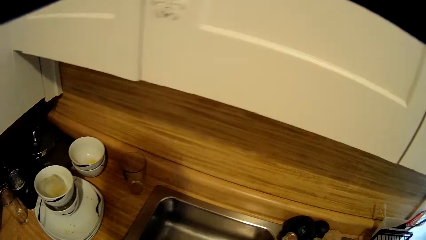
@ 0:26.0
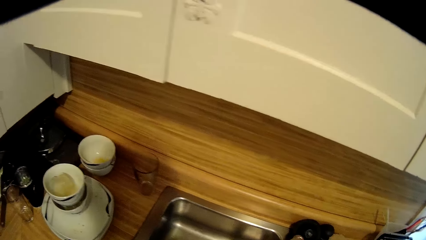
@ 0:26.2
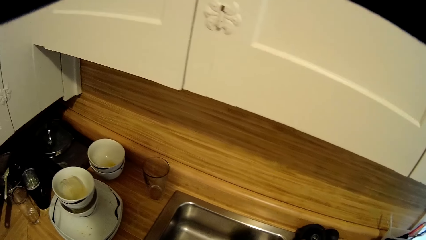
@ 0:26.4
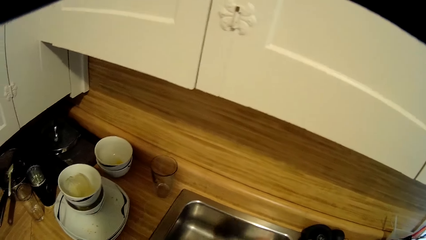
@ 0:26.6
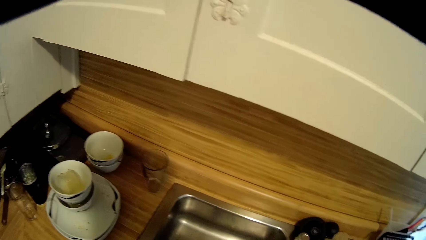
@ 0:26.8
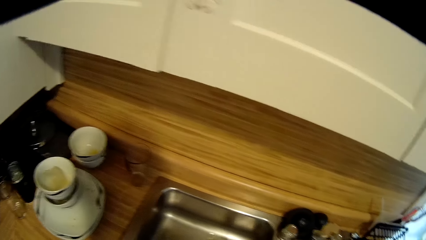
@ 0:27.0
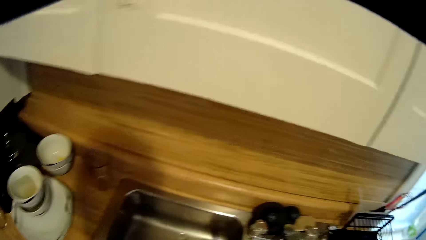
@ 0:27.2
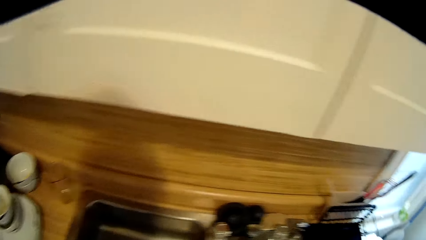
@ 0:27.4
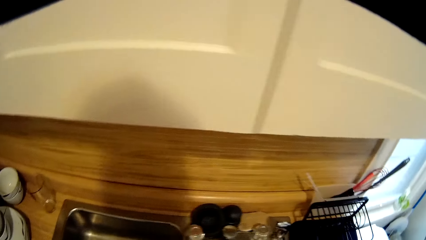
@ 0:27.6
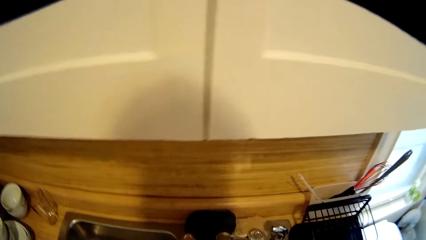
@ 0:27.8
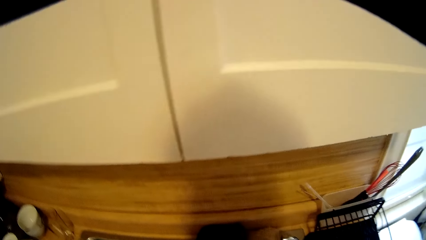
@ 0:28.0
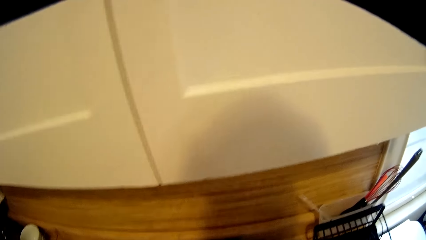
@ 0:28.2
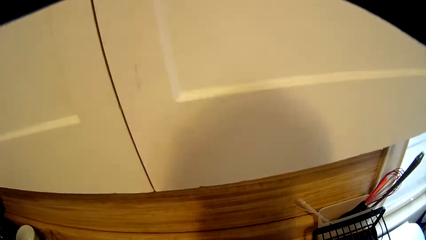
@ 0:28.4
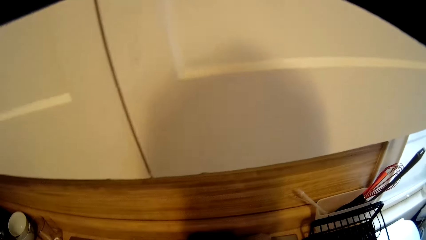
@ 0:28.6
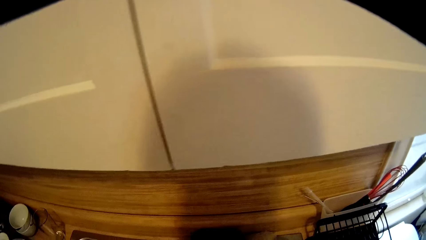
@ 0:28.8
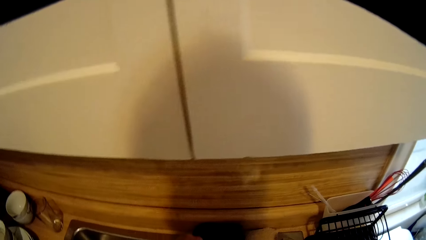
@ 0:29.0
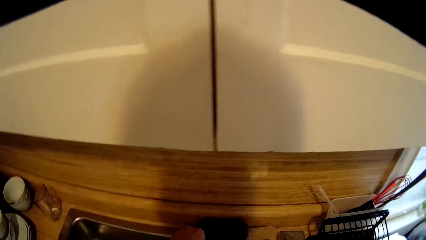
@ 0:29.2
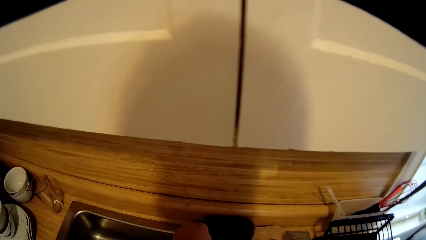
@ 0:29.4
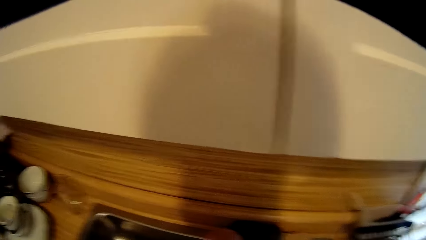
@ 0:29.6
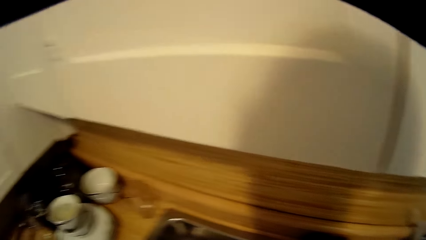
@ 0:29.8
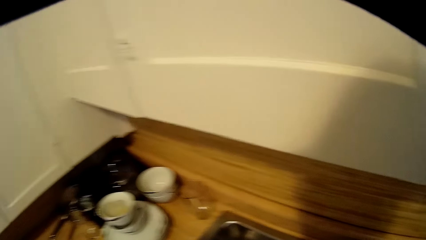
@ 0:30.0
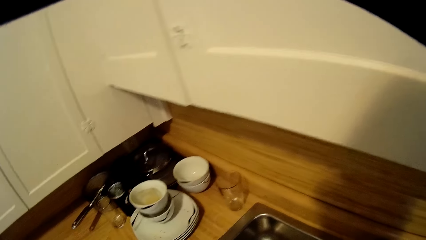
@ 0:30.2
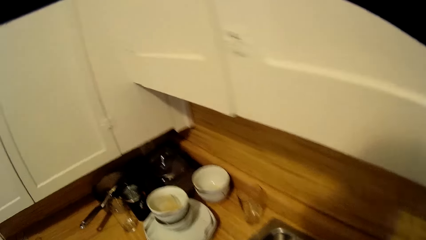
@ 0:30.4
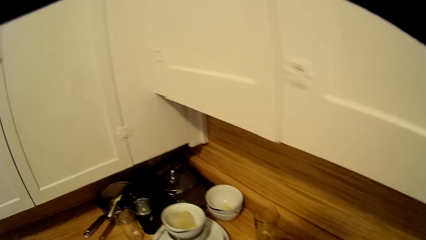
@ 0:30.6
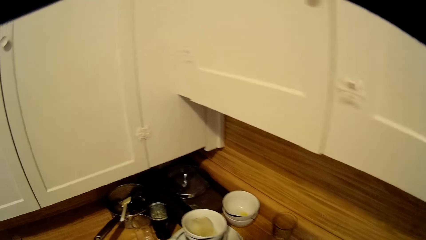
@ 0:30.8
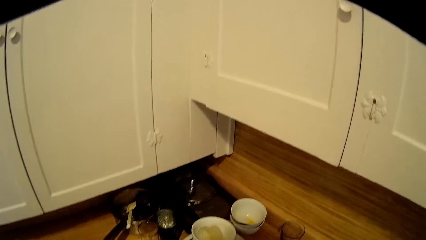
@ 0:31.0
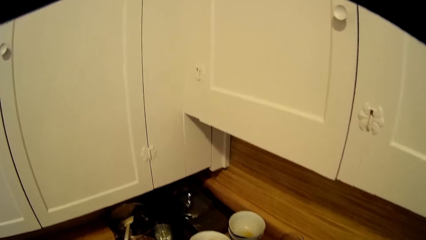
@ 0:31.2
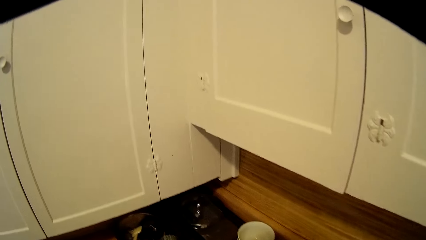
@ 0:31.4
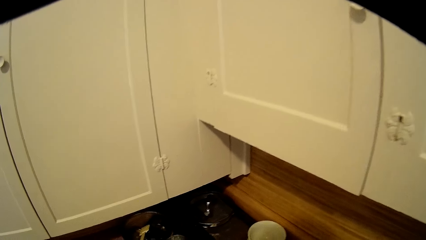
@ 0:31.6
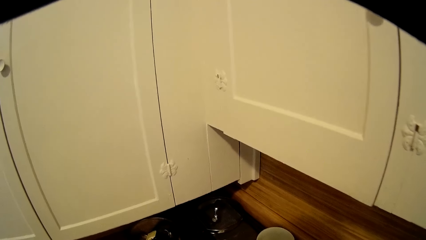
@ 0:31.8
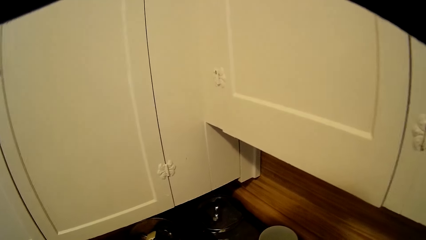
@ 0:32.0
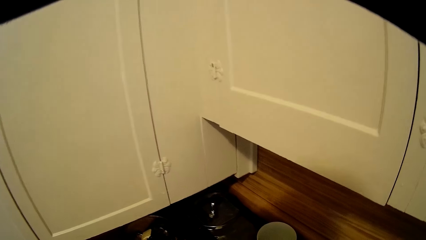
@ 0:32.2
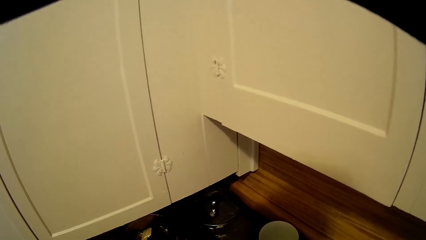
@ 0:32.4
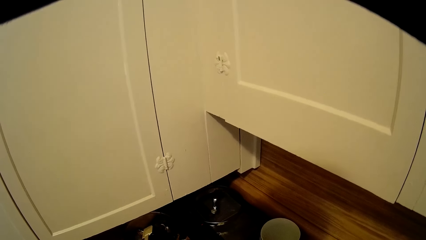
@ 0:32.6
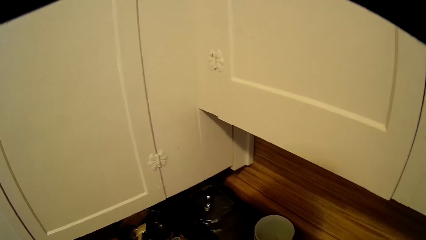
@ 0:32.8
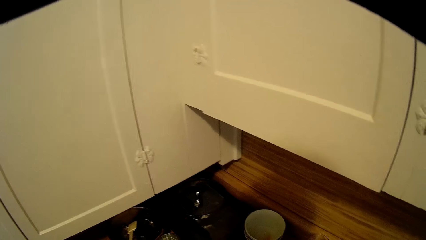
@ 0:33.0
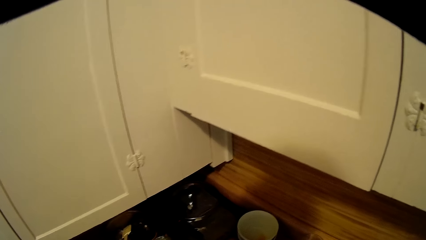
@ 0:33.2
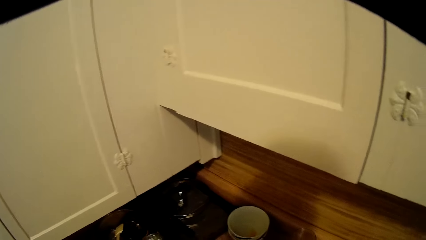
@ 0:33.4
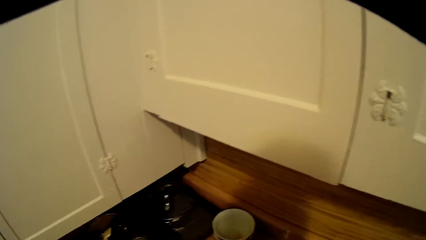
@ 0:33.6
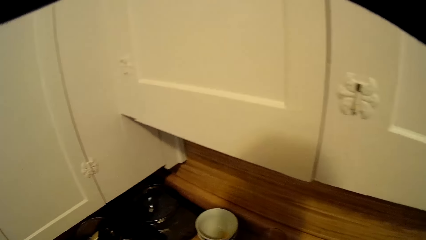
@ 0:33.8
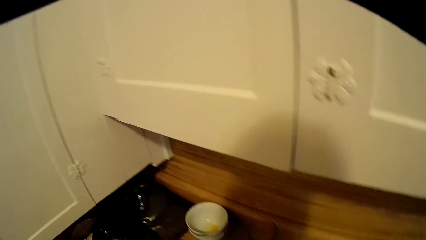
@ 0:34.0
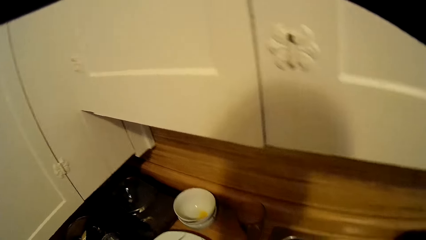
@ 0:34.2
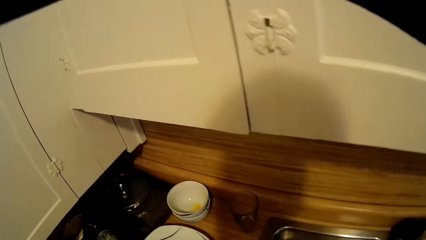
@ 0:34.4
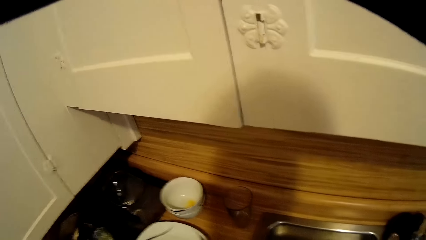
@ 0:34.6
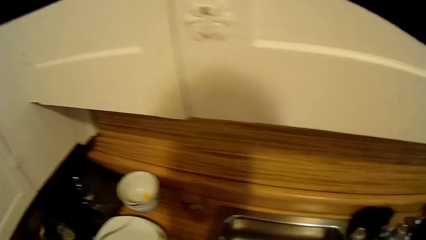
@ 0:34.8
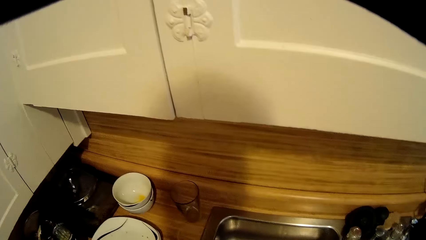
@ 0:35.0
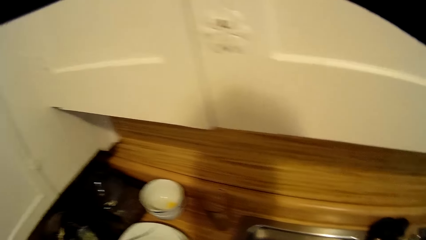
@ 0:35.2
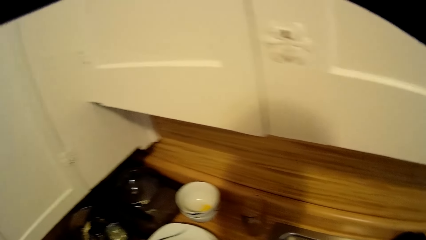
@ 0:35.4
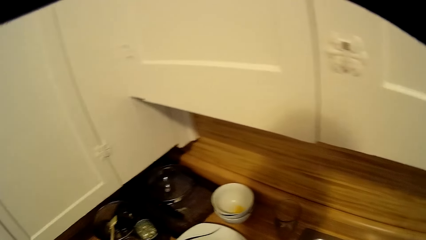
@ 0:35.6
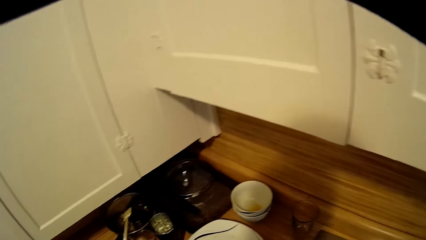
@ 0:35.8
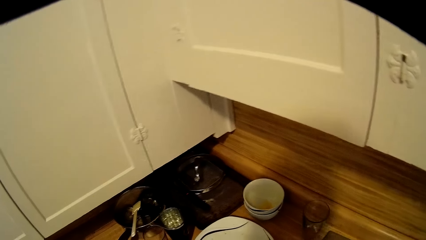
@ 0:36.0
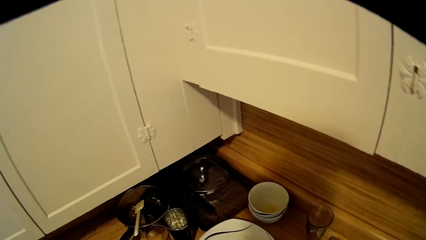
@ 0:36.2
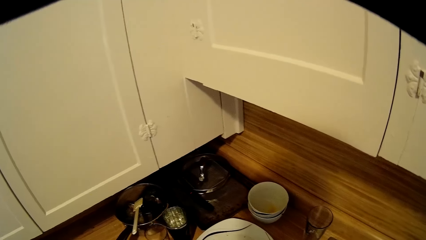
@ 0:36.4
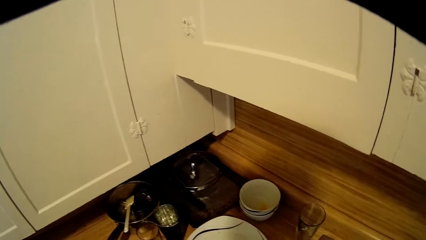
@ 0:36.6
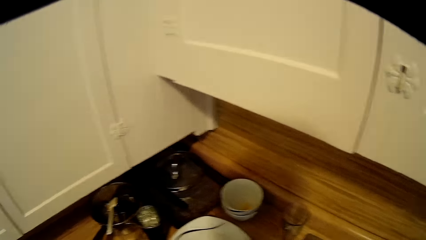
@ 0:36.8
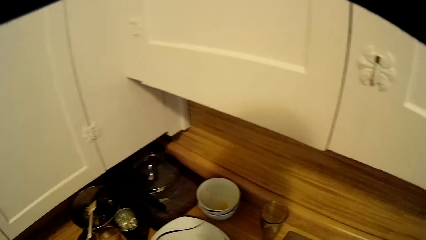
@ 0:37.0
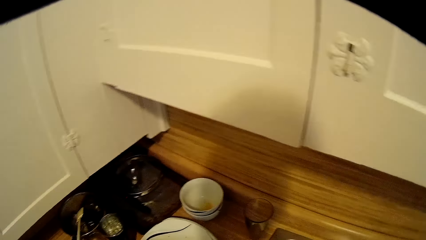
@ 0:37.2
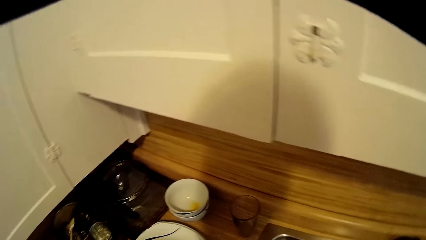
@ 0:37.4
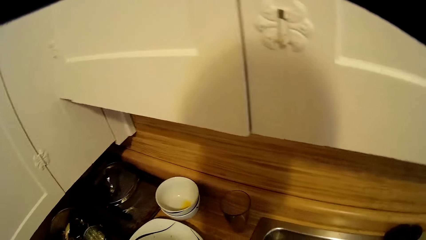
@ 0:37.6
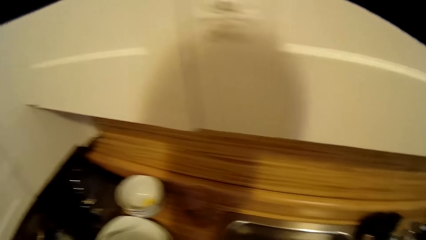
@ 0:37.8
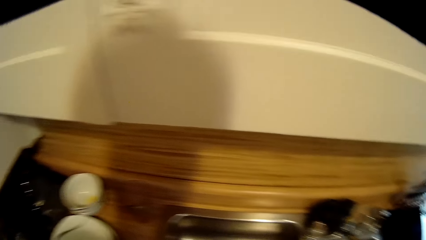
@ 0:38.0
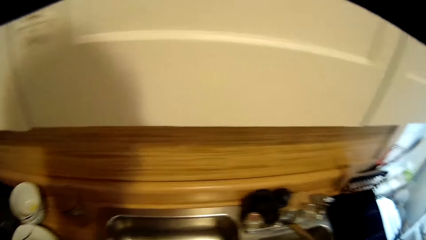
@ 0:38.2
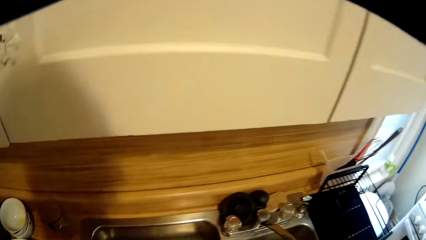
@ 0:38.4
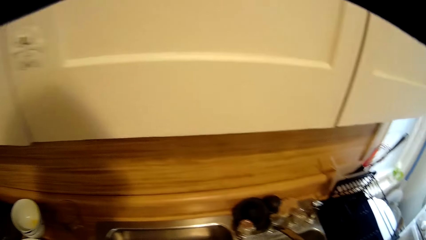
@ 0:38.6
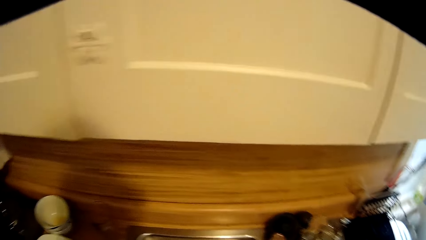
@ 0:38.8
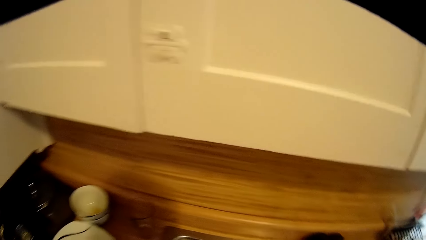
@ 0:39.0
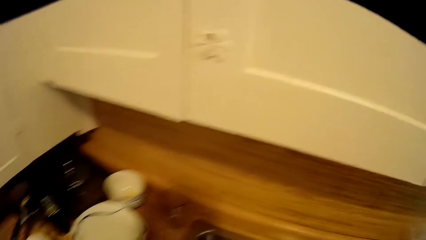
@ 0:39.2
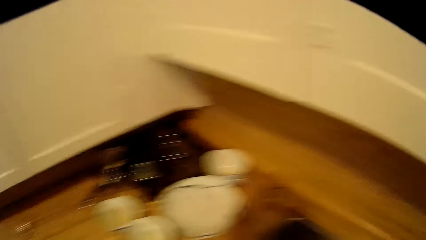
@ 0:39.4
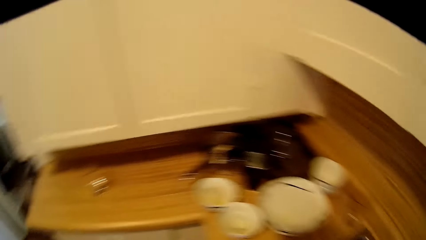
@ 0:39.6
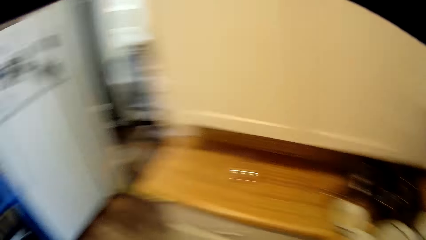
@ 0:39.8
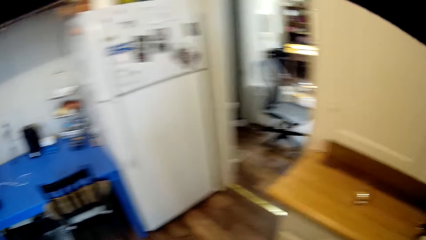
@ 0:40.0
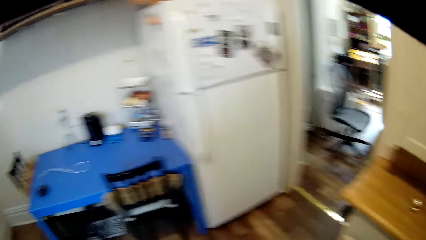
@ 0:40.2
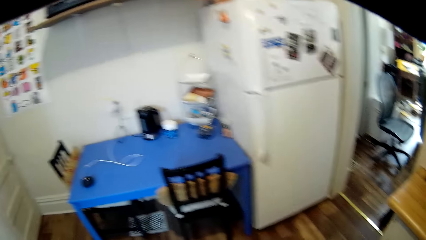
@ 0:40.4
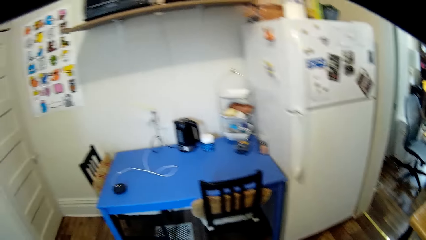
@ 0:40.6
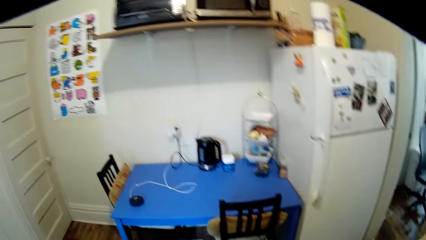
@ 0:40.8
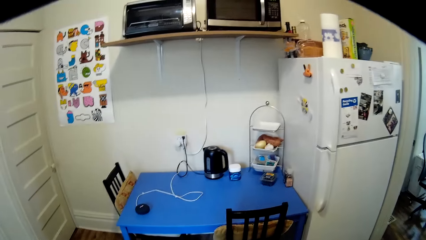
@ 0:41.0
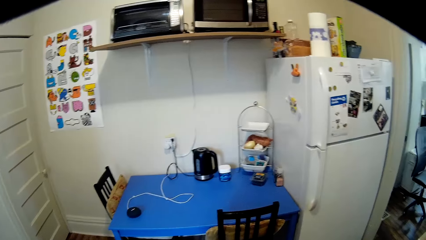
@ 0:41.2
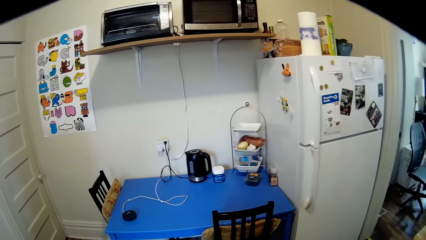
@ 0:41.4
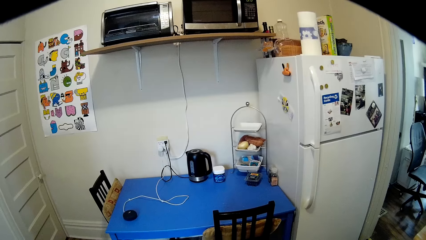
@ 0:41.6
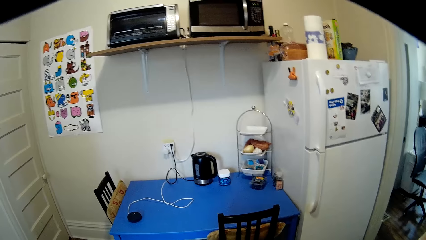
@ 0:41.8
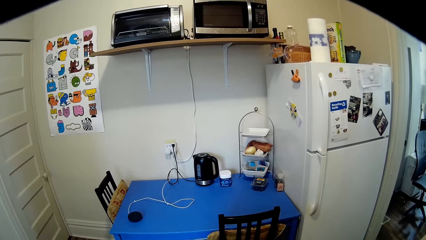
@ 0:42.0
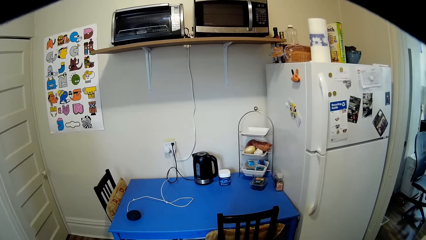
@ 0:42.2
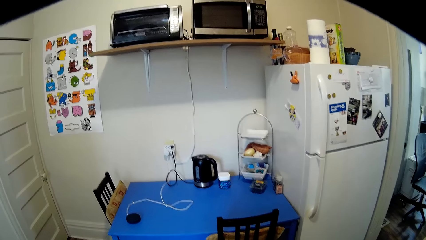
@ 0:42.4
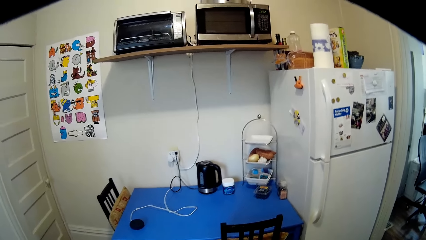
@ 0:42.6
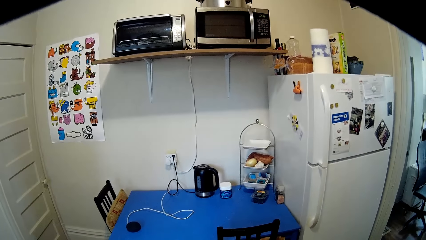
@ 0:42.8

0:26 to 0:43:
The camera wearer walks around. They pick the utensils and put them into the sink. They turn around.
